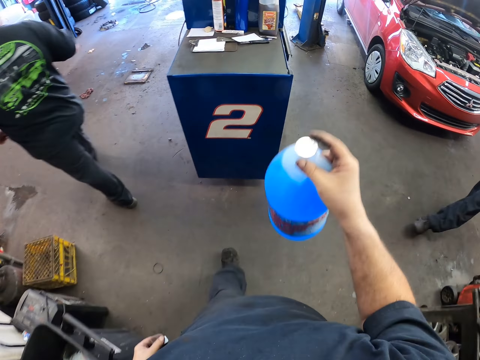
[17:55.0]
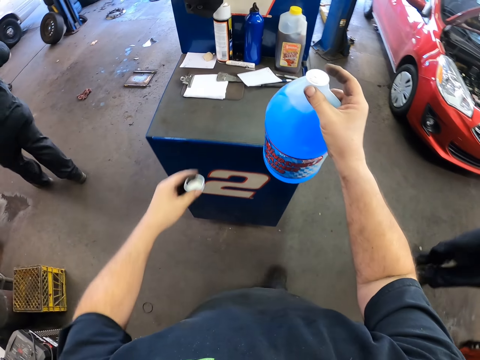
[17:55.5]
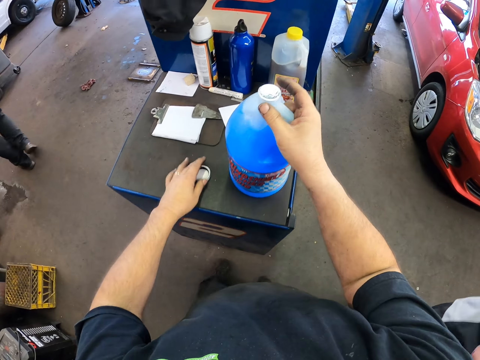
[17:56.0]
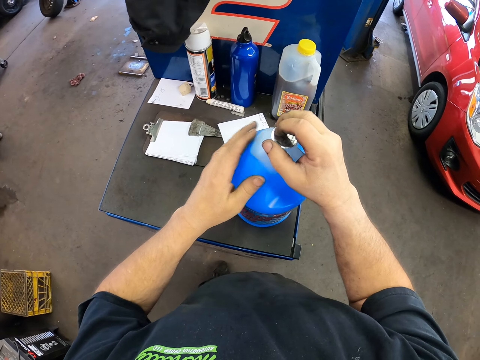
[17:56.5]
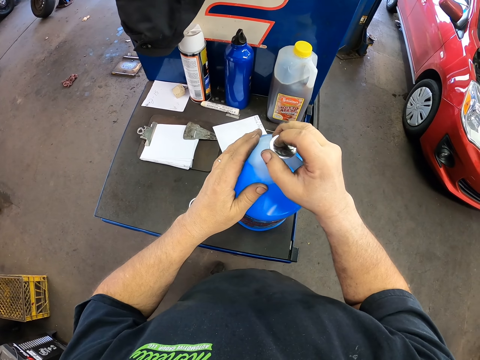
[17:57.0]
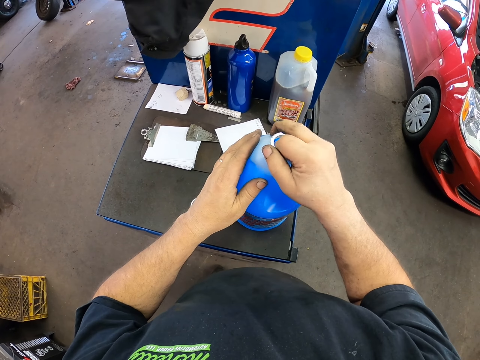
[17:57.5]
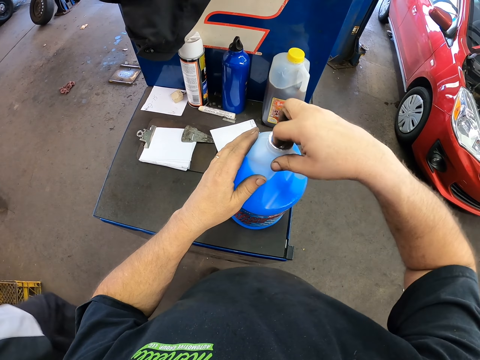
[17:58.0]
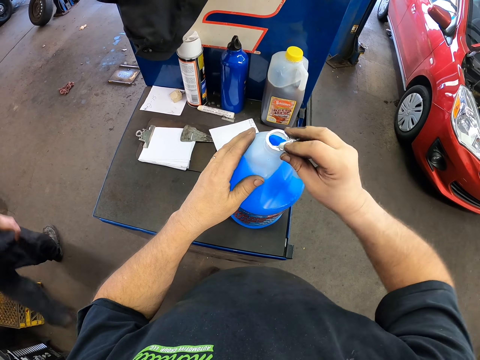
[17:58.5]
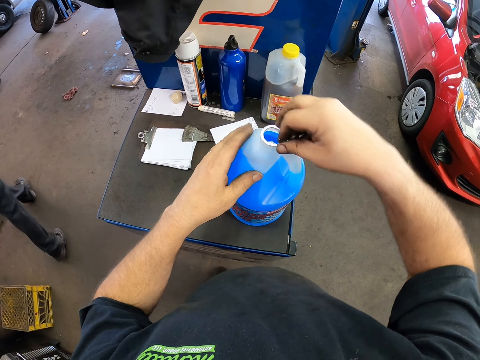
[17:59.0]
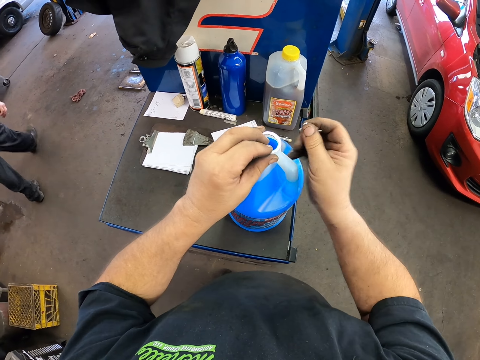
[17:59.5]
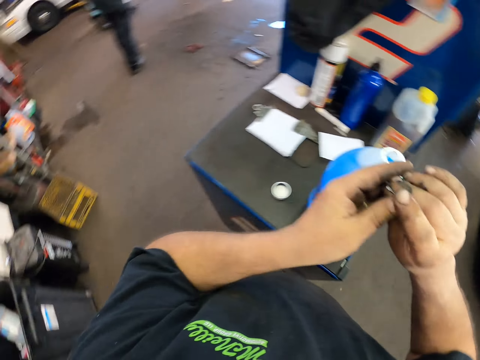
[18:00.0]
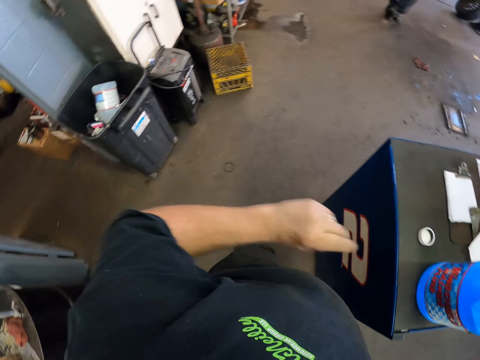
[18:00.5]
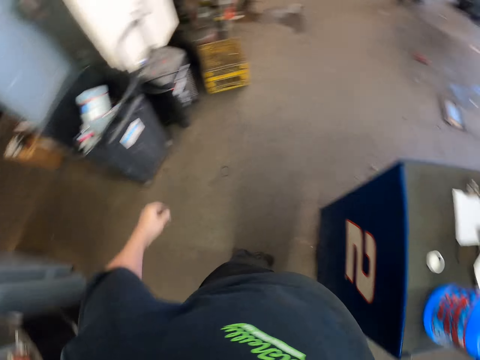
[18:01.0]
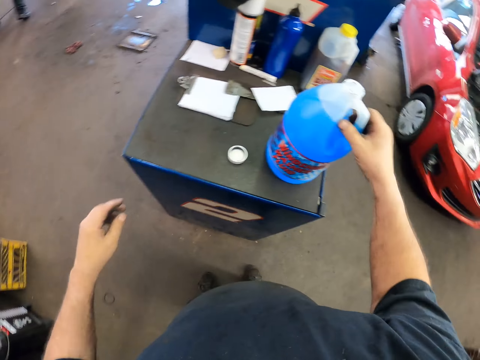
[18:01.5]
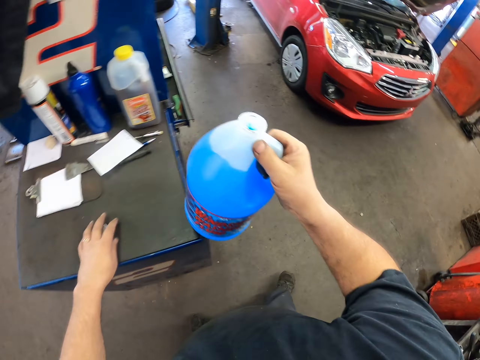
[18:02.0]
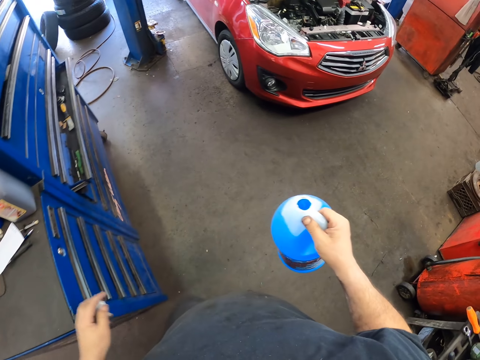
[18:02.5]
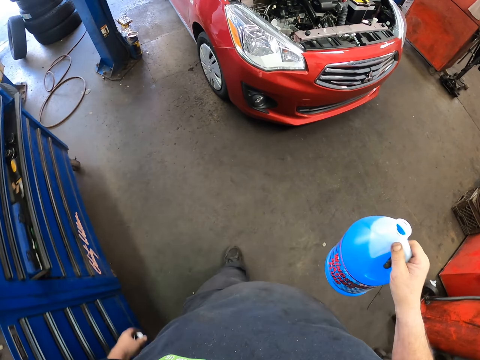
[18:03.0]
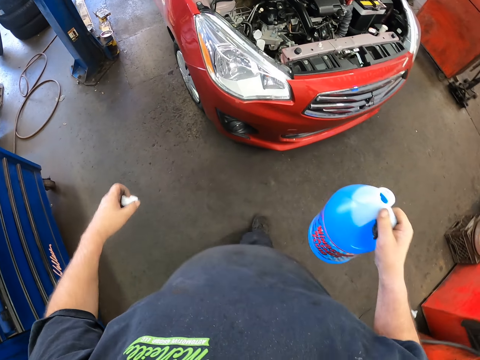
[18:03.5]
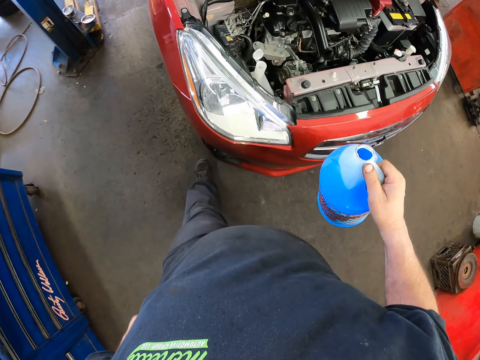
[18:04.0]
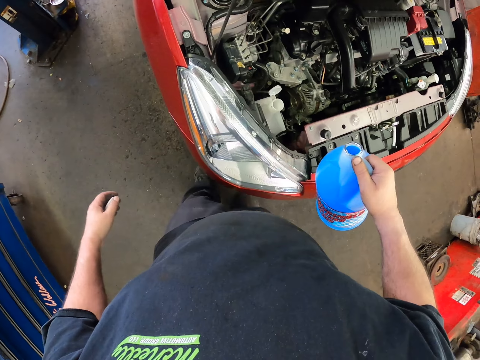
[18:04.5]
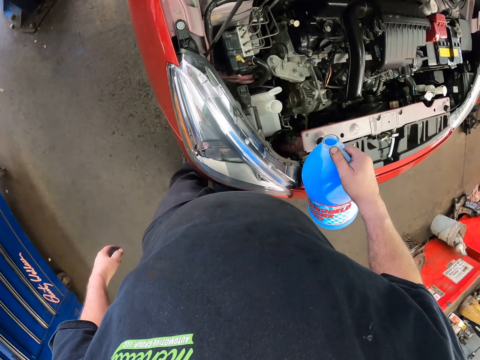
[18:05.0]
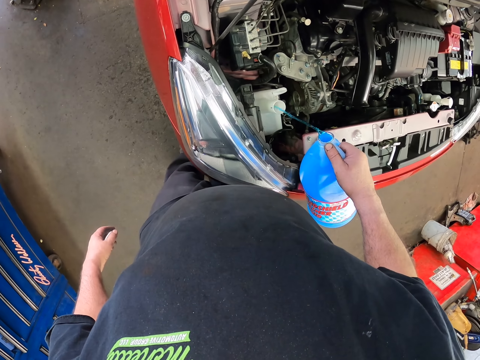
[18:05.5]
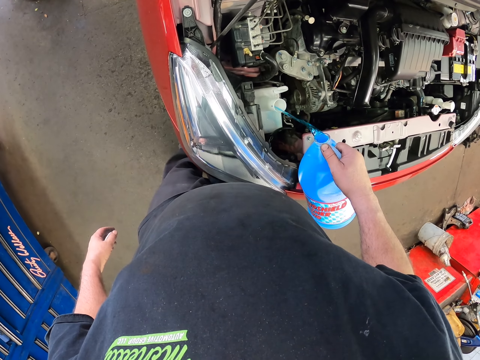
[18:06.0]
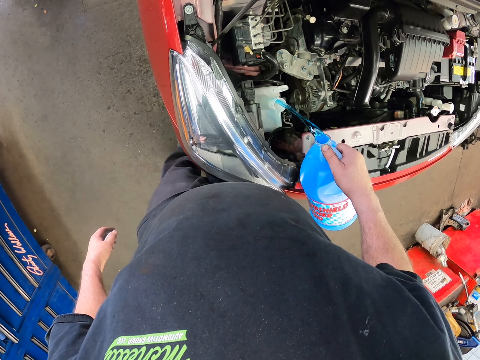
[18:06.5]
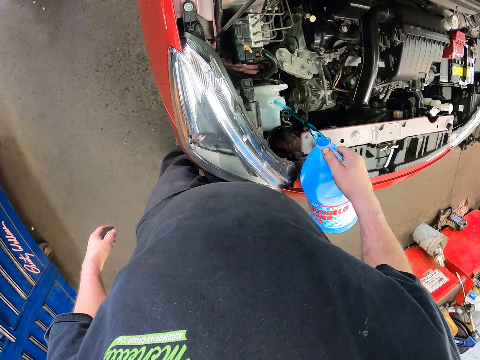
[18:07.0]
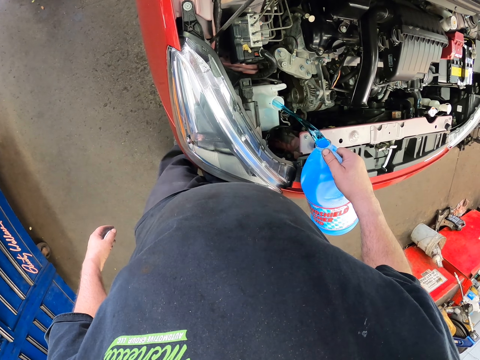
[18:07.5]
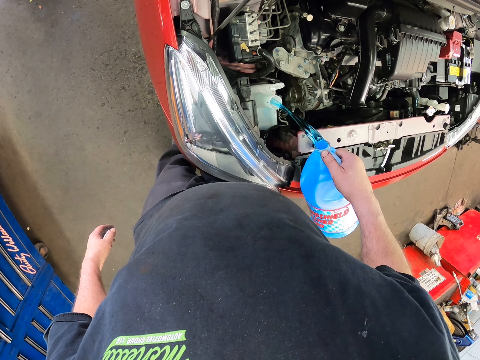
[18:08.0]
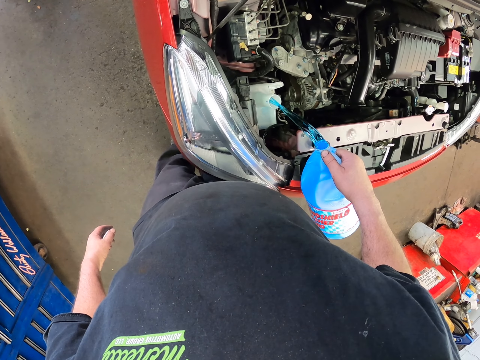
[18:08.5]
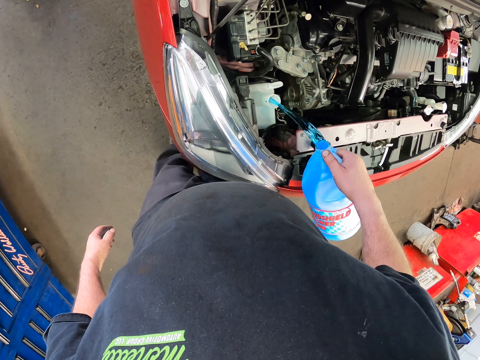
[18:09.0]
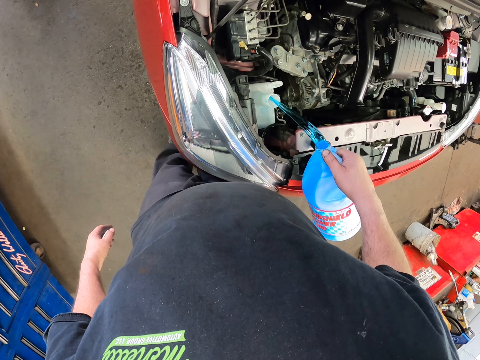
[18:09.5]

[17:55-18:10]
The camera wearer puts the bottle of windshield washer fluid on the working table. They open the windshield washing fluid. They remove the foil paper on the bottle. They pick up the windshield washer fluid. They carry the windshield washer fluid along. They pour the windshield washing fluid in a fluid tank.

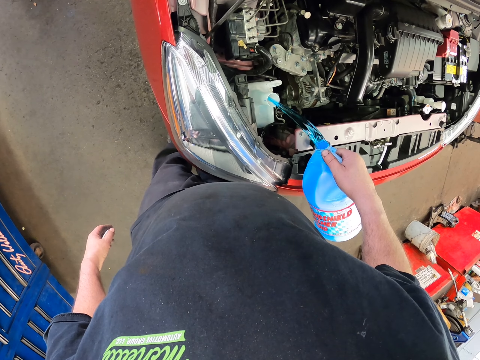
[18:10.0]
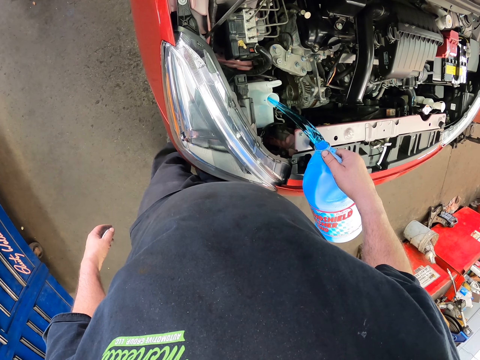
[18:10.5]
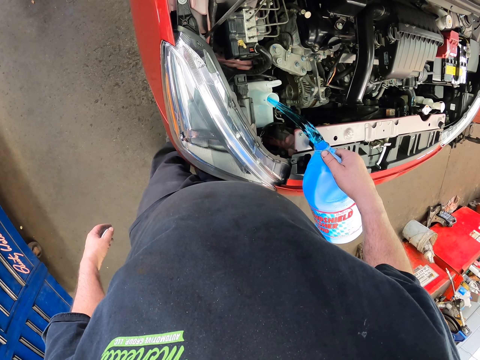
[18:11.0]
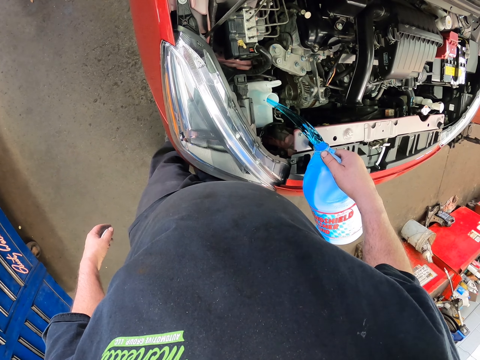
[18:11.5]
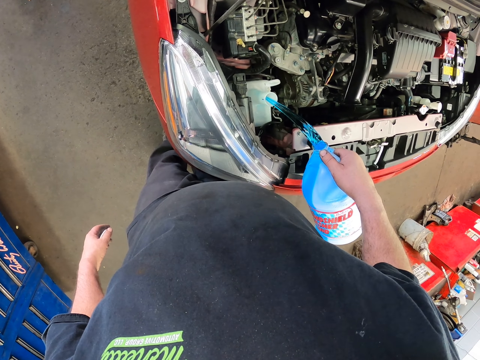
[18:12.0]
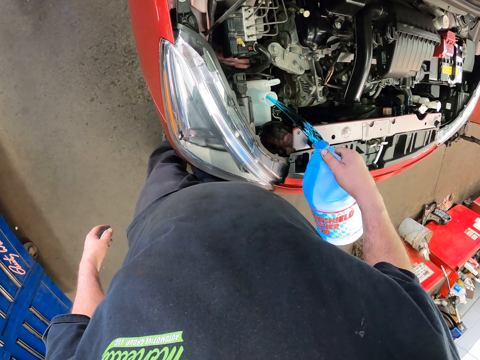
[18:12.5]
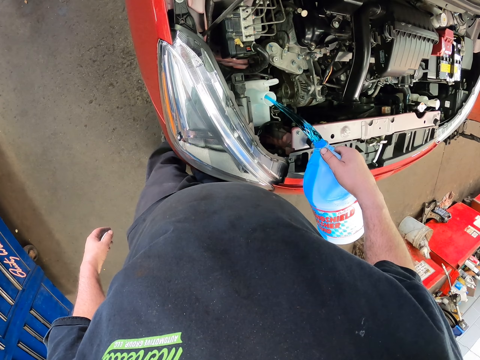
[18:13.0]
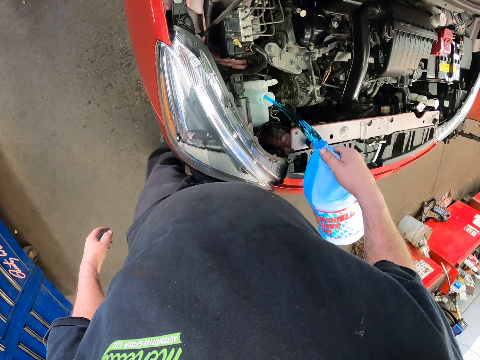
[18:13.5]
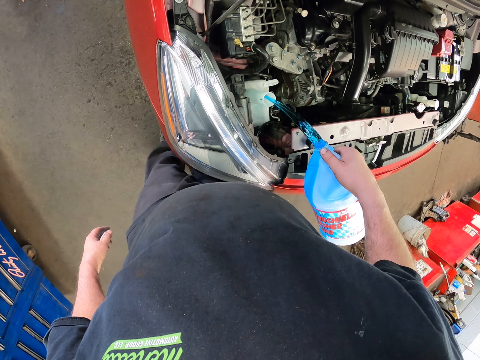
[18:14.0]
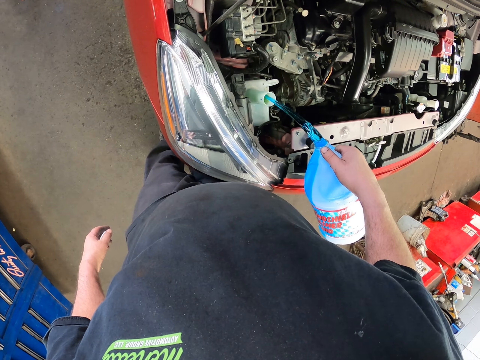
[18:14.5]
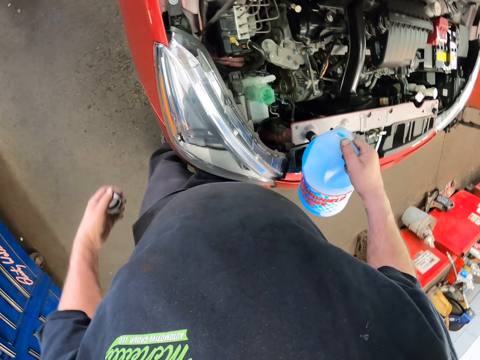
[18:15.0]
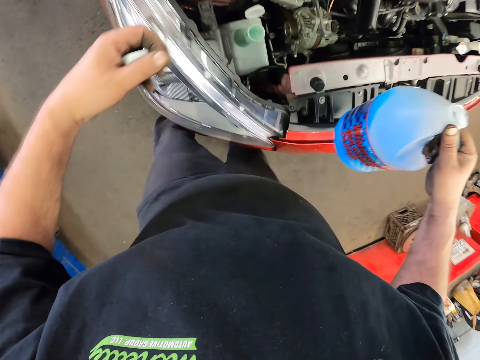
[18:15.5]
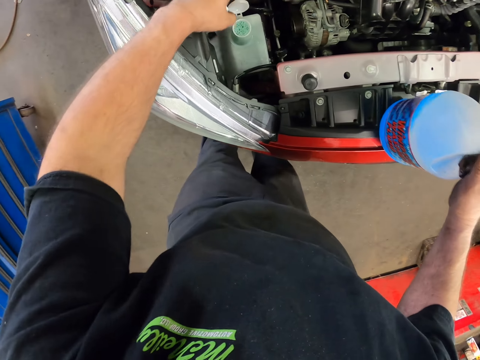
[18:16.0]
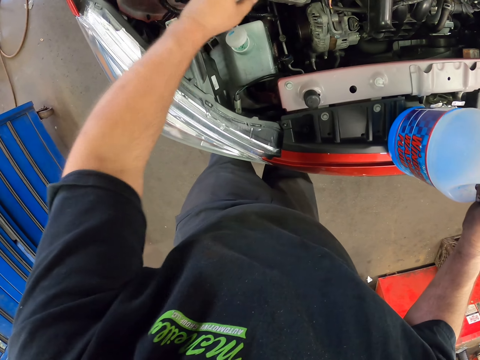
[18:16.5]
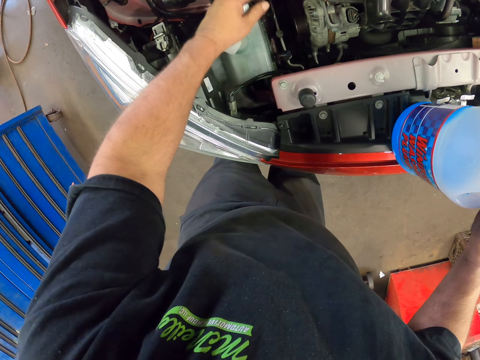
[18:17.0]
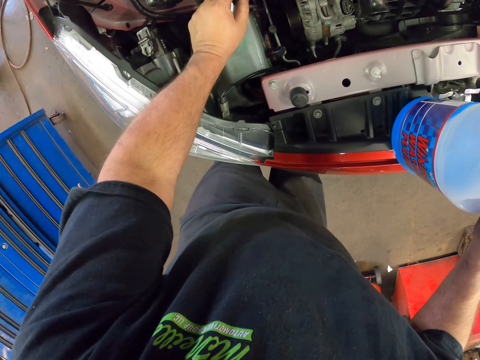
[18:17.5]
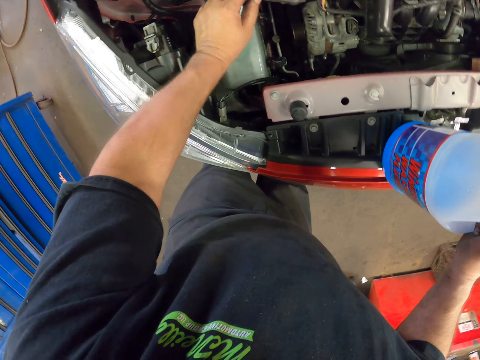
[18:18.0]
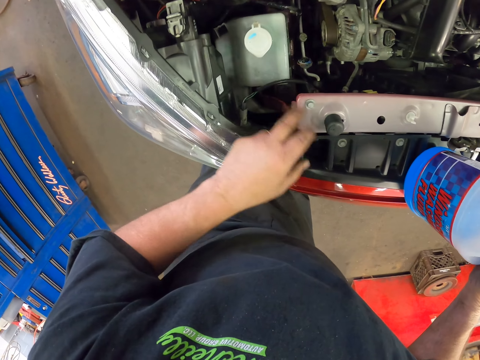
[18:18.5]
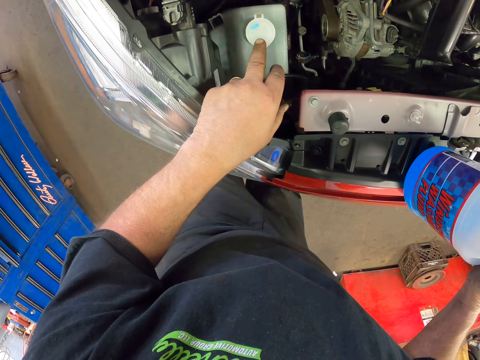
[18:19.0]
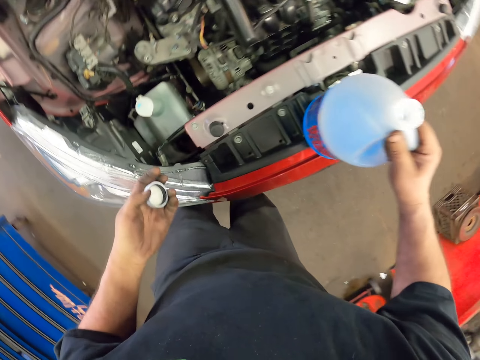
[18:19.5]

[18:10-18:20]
The camera wearer closes the white bottle on the right side.
